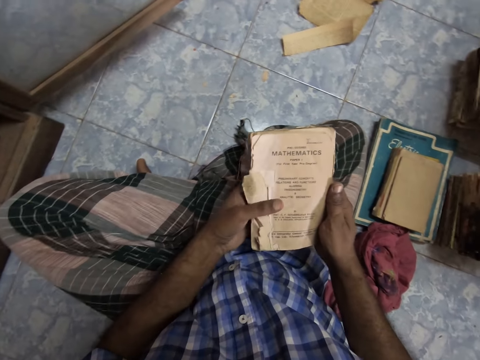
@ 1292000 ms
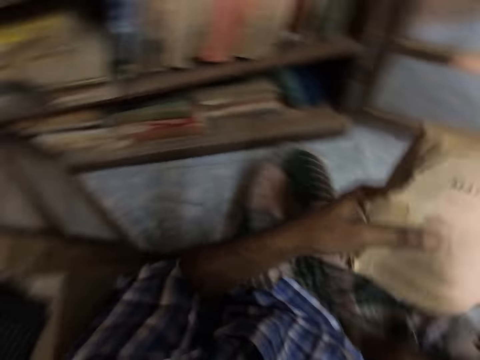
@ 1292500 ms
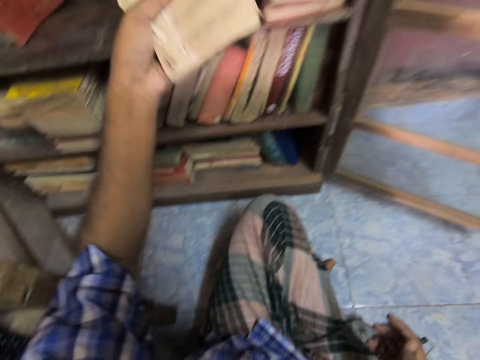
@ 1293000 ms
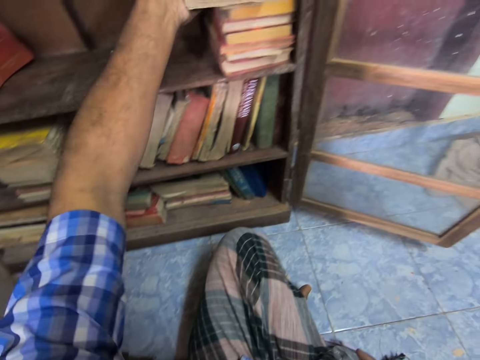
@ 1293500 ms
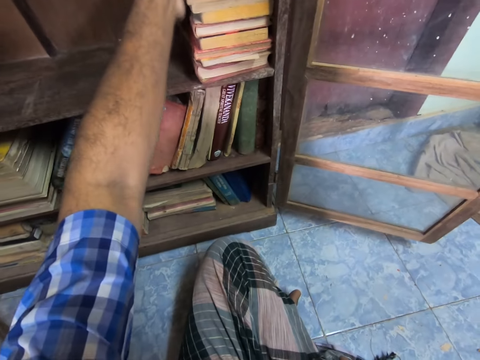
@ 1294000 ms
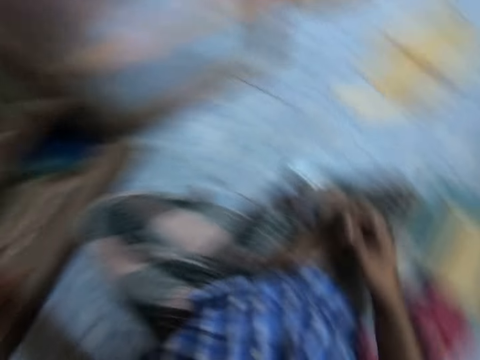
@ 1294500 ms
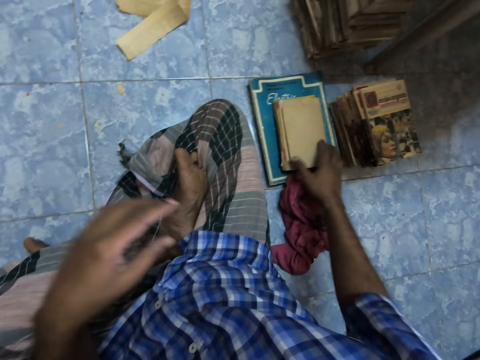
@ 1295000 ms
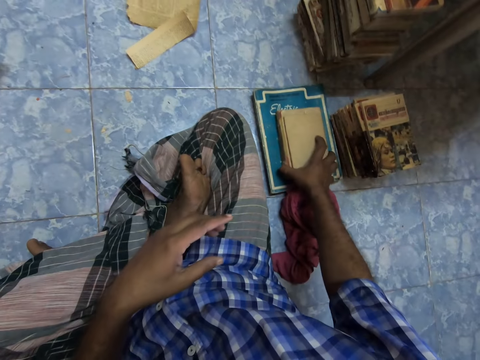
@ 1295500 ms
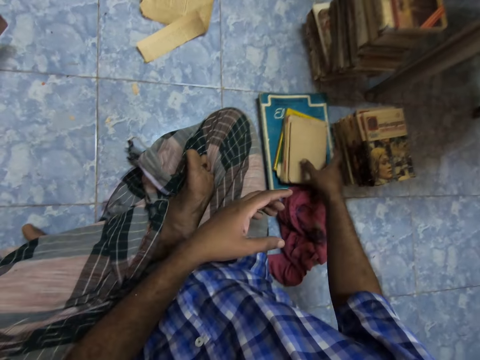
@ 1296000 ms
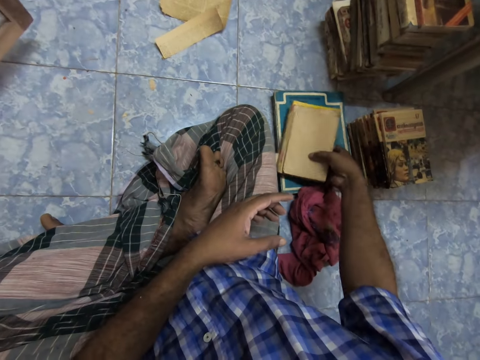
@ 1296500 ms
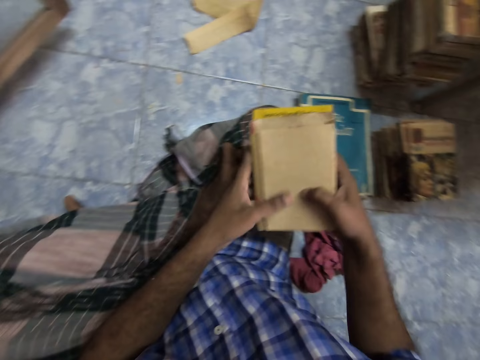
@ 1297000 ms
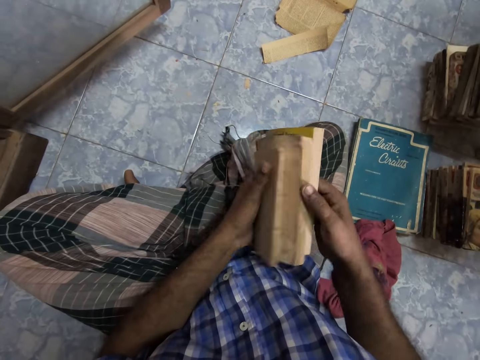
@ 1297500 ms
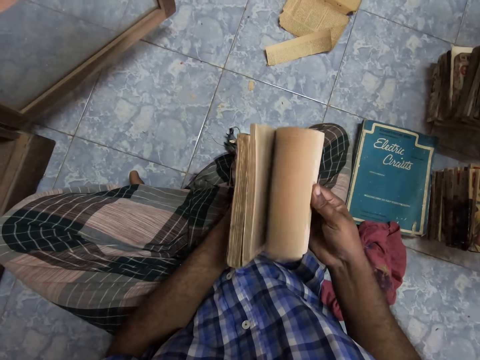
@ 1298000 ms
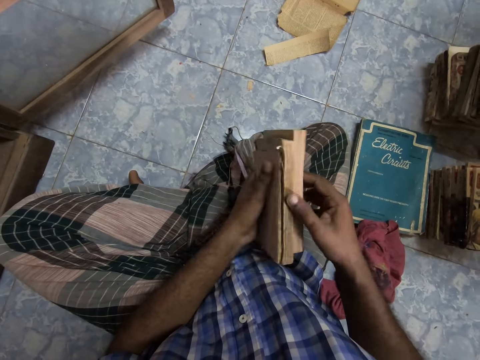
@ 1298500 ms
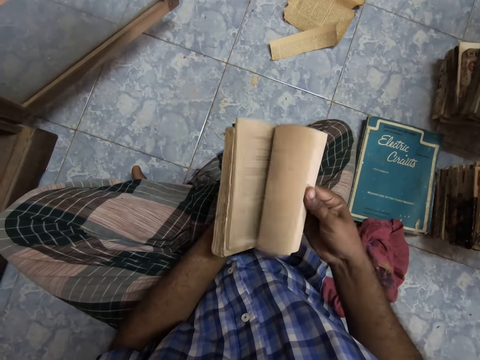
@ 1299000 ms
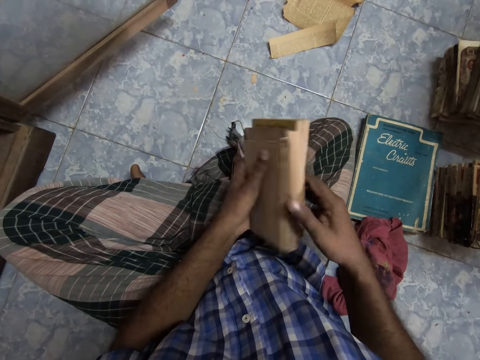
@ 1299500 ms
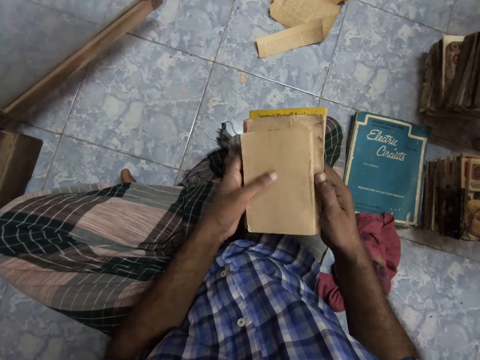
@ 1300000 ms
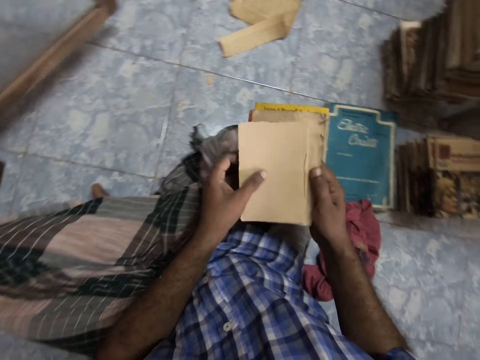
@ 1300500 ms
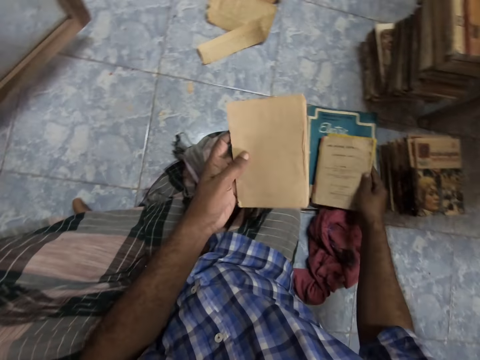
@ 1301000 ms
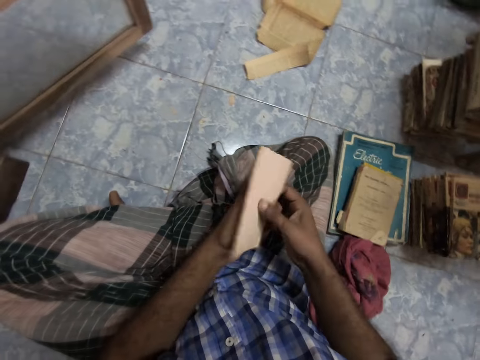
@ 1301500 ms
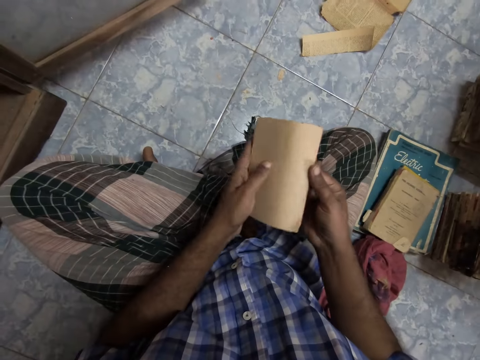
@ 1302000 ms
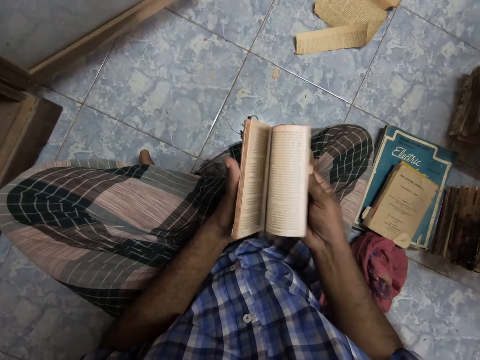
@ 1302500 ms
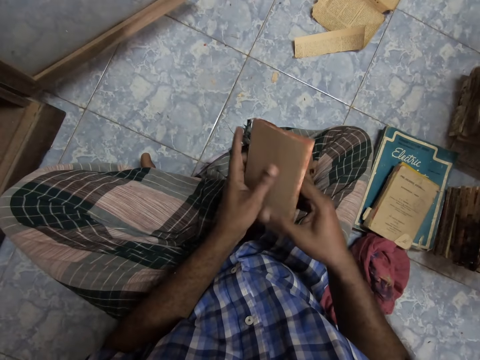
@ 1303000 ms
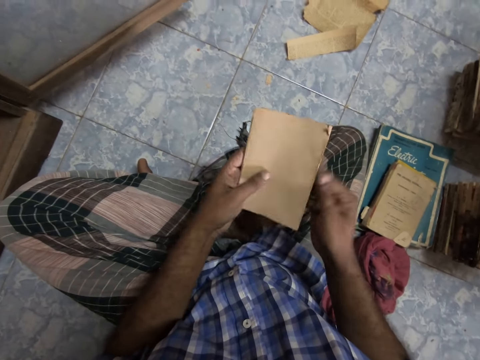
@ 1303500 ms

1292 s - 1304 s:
The camera wearer places the book in the shelf. They pick up the book. They adjust the books. They flip the pages. They drop a novel on a book. They adjust the book. They flip the pages.

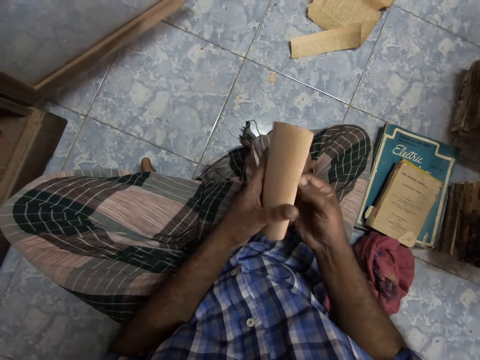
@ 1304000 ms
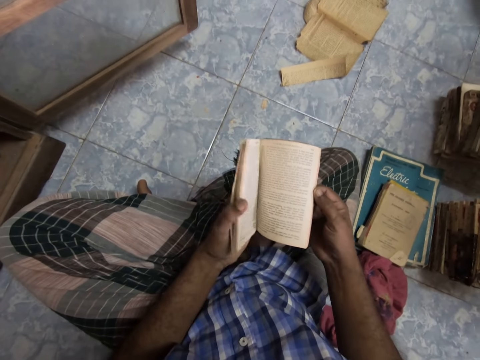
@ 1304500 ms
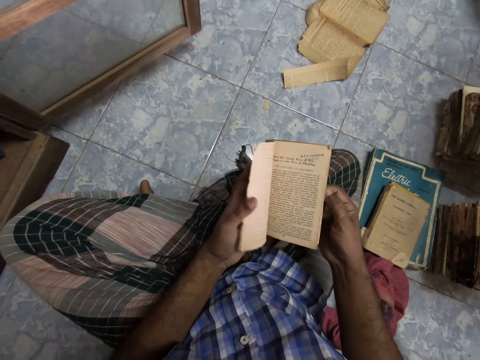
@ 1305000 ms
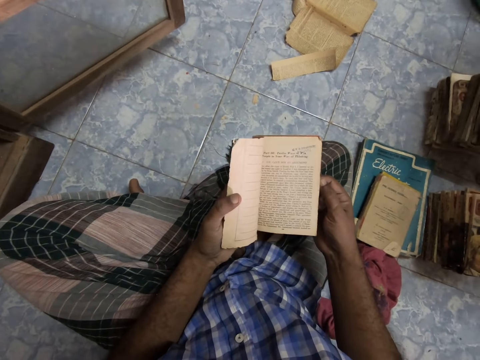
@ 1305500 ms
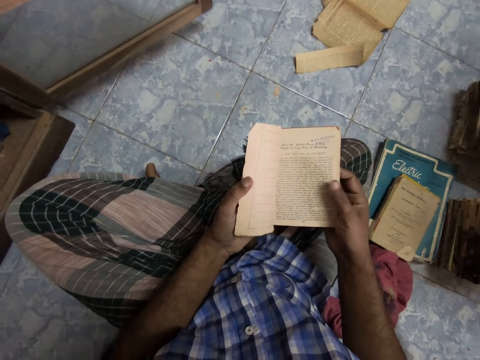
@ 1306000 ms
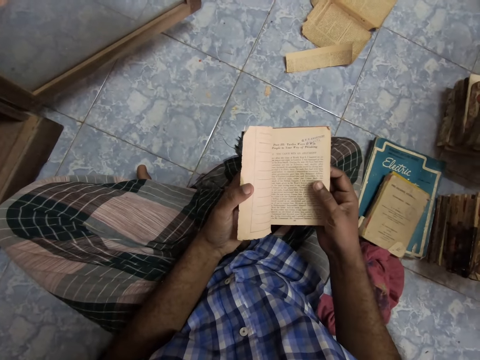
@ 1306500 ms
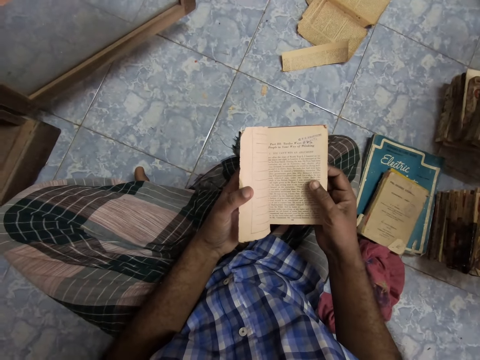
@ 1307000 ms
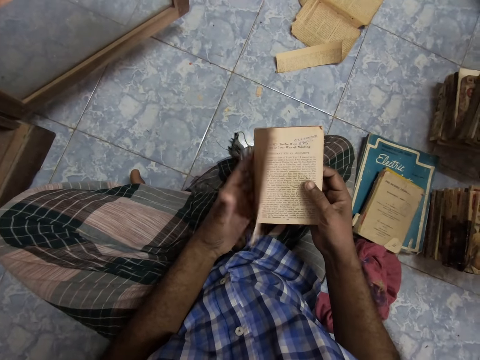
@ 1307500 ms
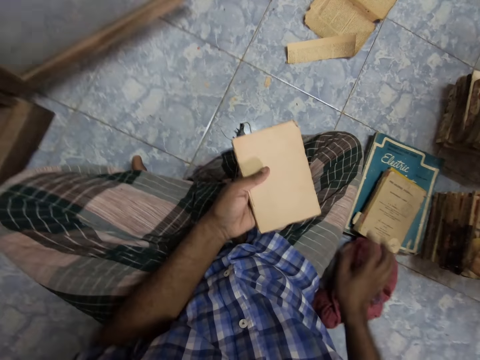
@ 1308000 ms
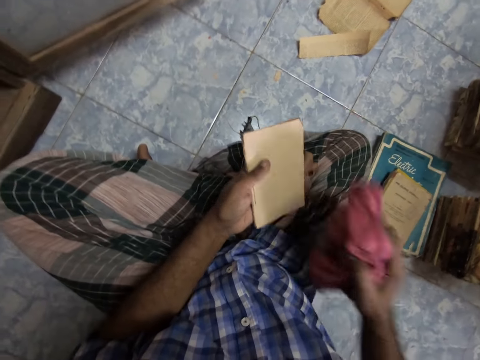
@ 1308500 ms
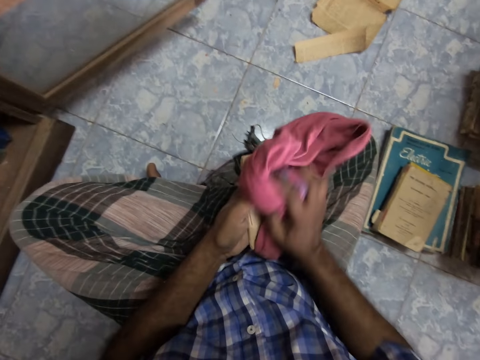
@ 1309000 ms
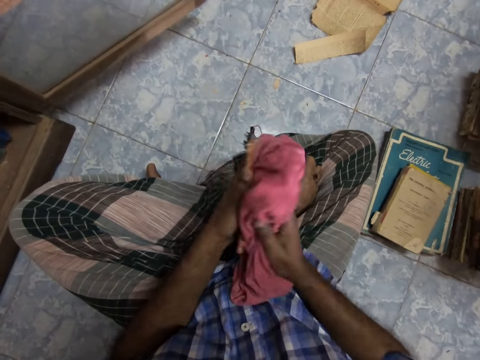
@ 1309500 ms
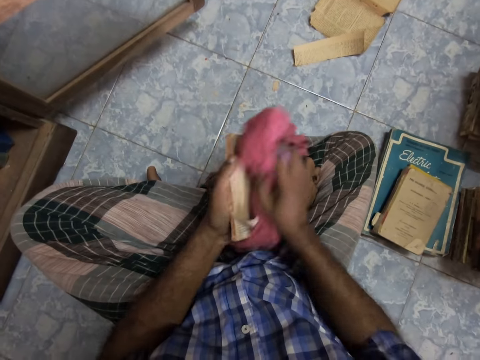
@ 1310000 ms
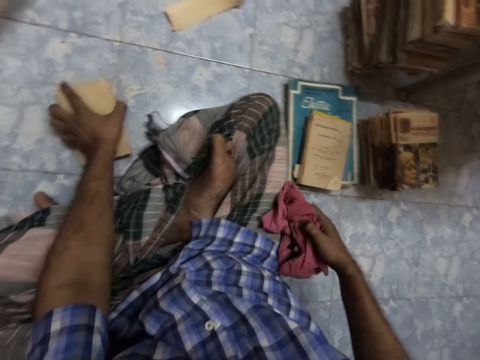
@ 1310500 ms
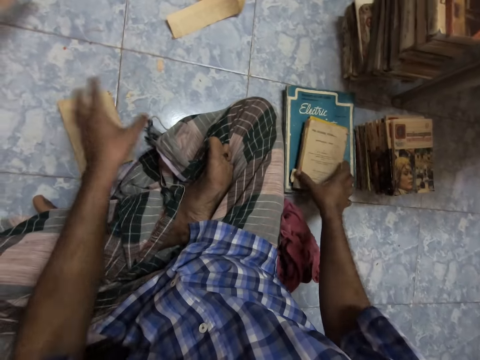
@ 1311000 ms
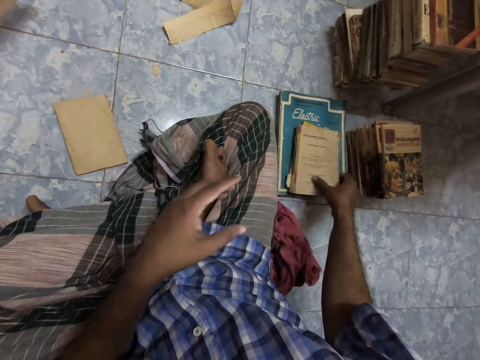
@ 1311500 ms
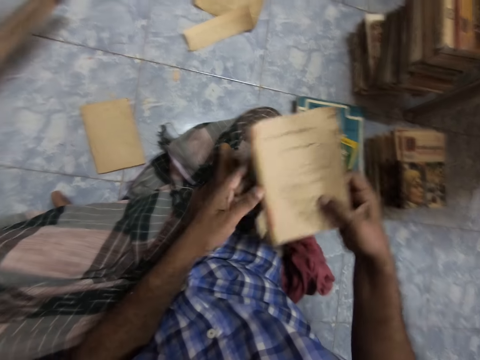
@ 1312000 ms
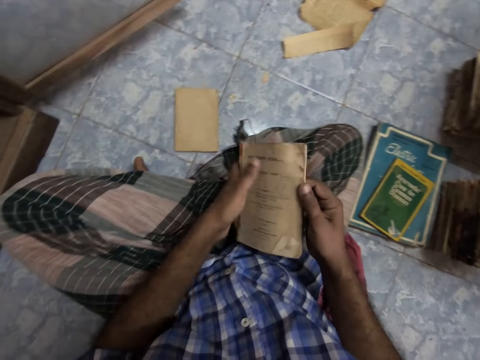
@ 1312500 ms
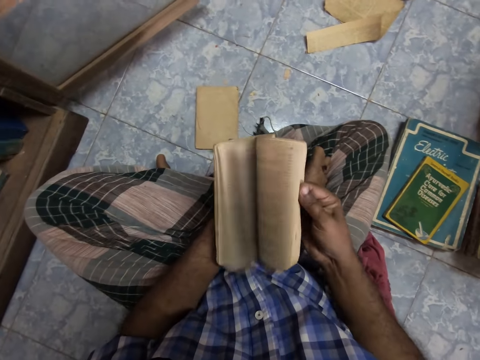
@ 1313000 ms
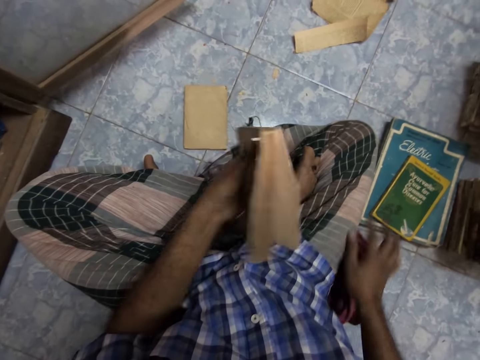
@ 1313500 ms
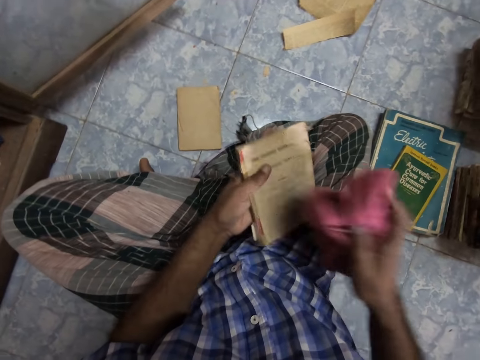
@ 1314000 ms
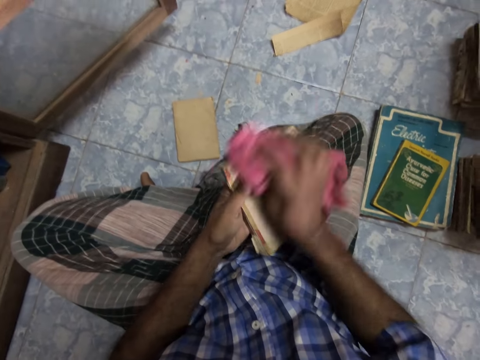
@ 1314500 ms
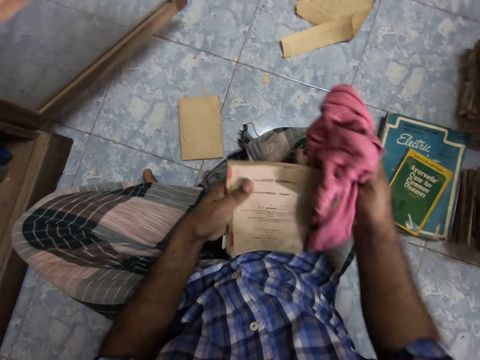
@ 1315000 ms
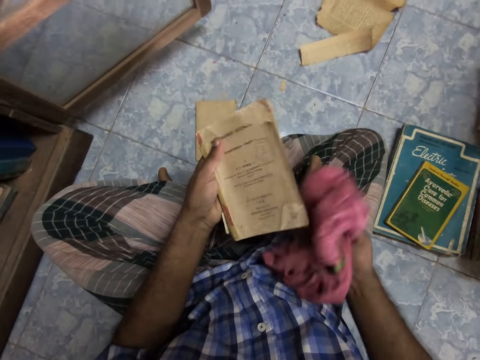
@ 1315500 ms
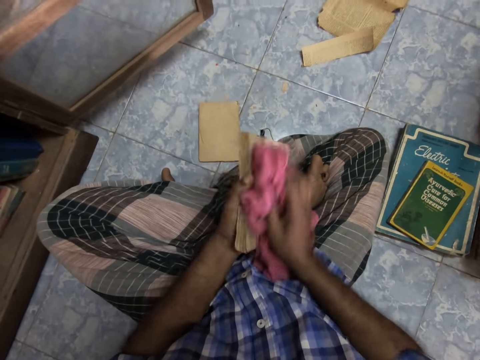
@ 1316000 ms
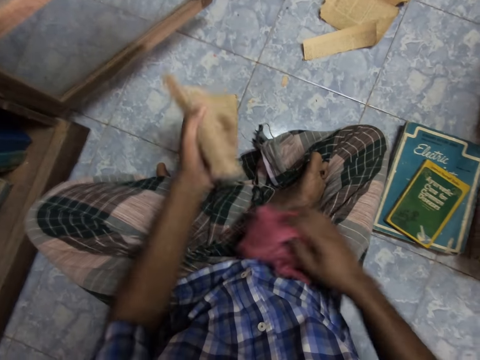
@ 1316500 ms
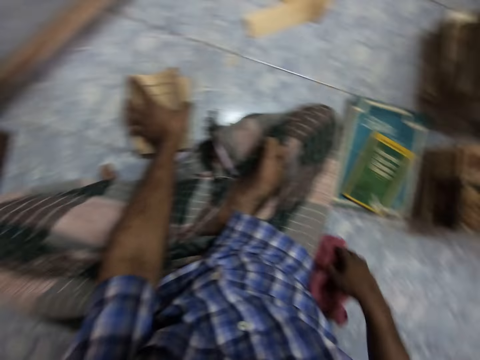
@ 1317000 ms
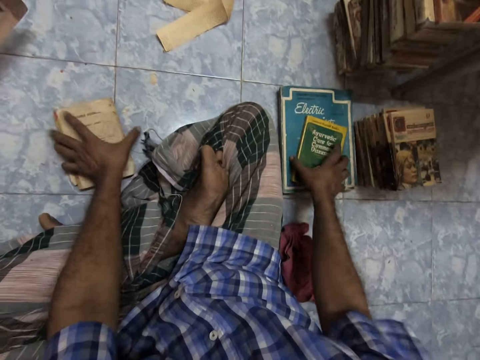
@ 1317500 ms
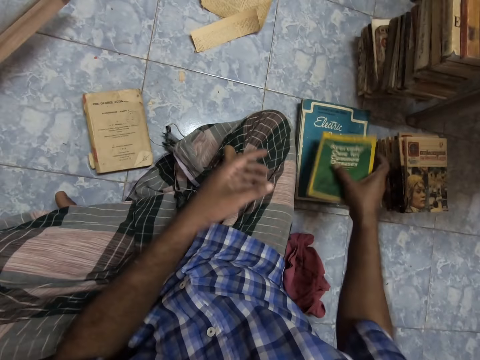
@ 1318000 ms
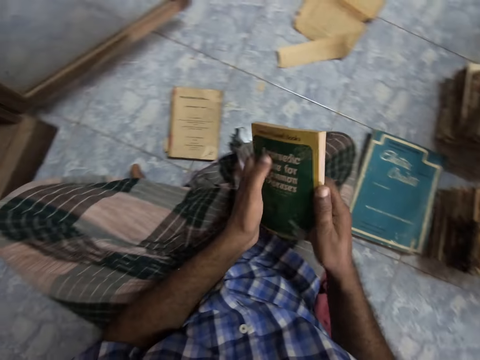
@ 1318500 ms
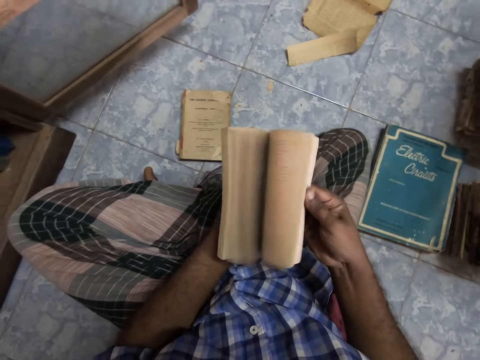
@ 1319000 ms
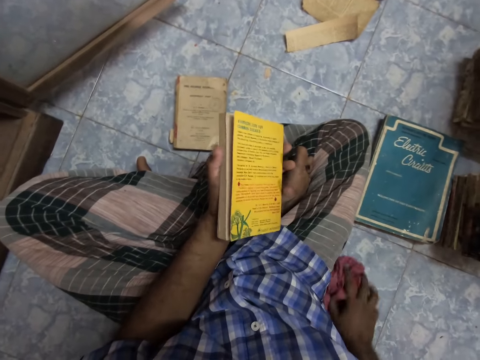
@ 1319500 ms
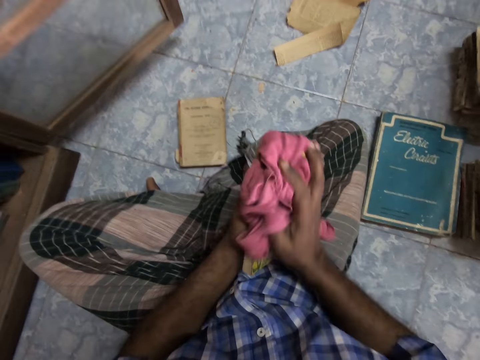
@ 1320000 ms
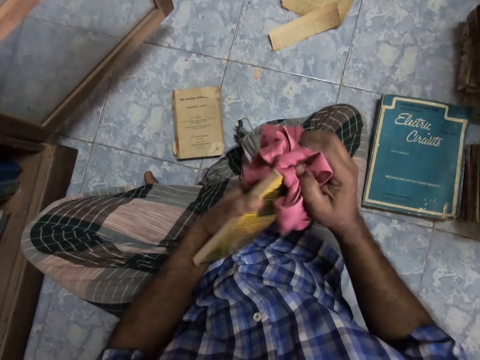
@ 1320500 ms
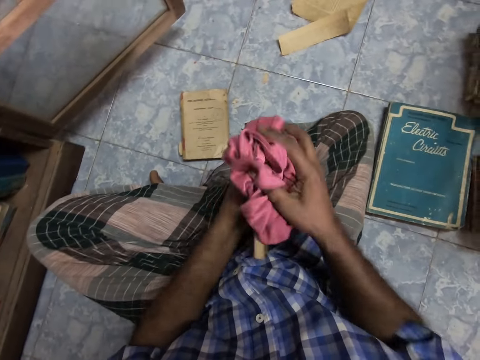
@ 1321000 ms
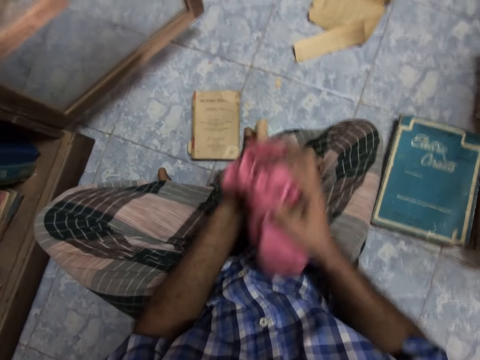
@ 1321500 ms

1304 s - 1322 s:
The camera wearer stares at the book. They adjust the book. They pick up the cloth. They wipe the book. They drop the cloth. They place the novel on the floor. They pick up the book. They adjust the book. They flip the pages. They pick up the cloth. They wipe the book. They place the novel on another. They drop the cloth. They pick up the book. They adjust the book. They flip the pages. They pick up the cloth. They wipe the novel. They wipe the cloth.
